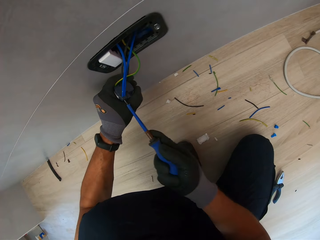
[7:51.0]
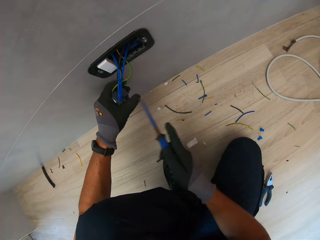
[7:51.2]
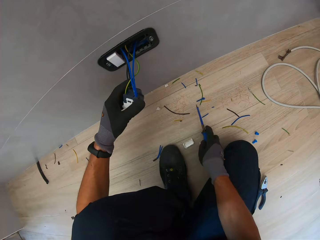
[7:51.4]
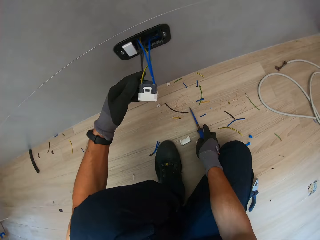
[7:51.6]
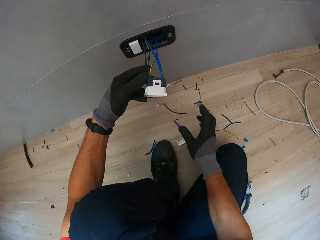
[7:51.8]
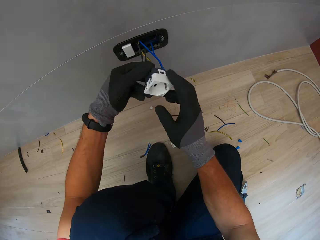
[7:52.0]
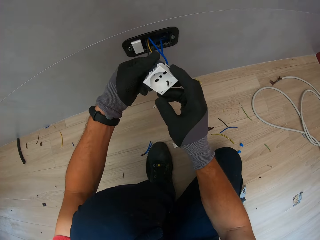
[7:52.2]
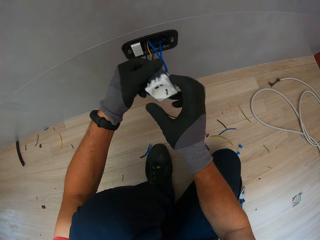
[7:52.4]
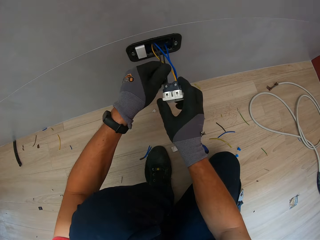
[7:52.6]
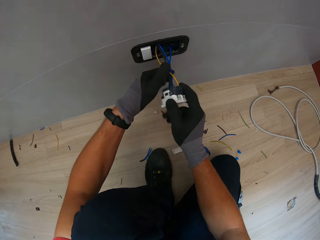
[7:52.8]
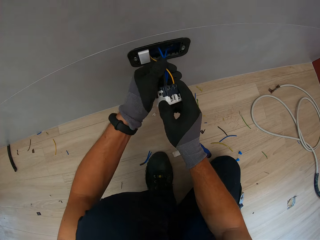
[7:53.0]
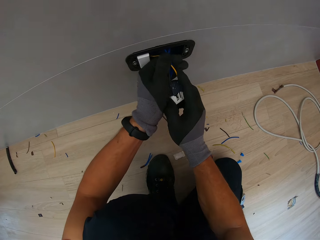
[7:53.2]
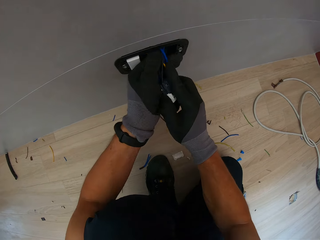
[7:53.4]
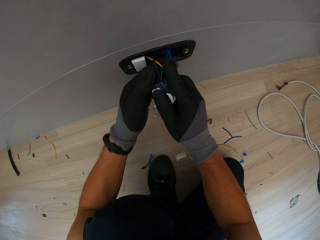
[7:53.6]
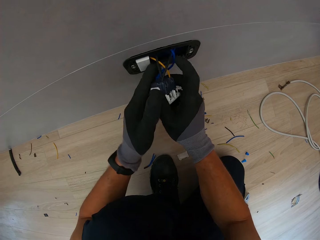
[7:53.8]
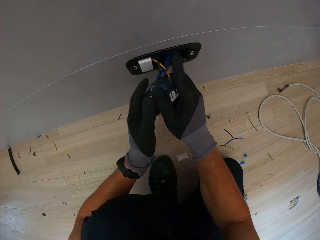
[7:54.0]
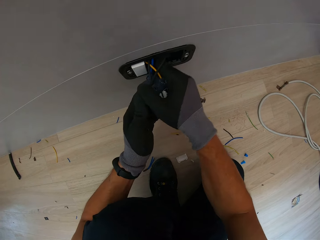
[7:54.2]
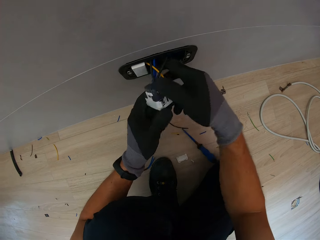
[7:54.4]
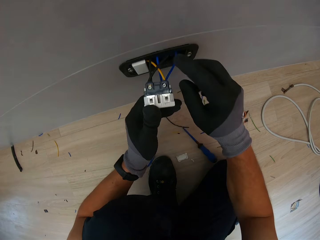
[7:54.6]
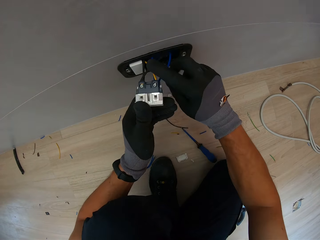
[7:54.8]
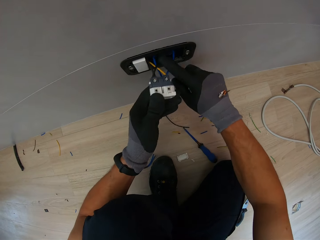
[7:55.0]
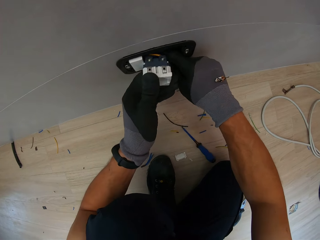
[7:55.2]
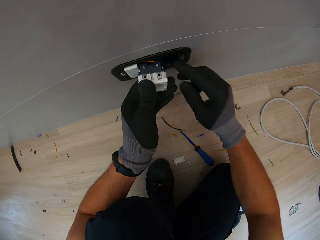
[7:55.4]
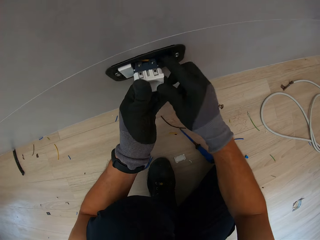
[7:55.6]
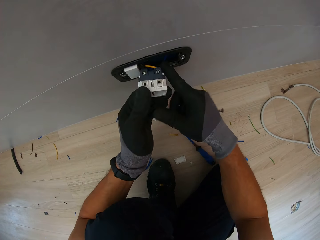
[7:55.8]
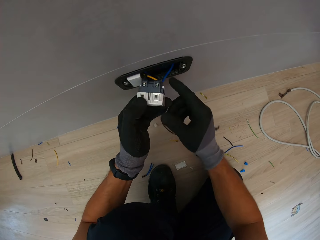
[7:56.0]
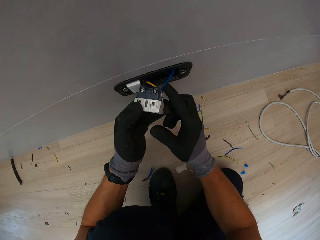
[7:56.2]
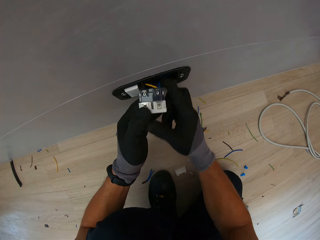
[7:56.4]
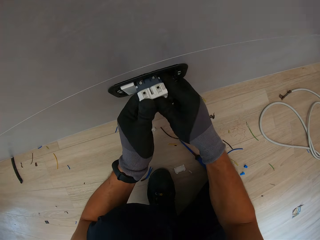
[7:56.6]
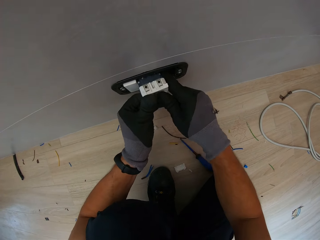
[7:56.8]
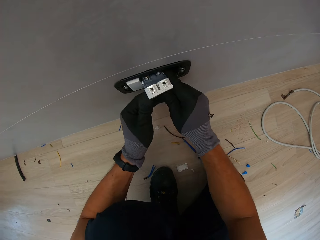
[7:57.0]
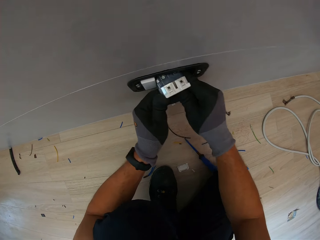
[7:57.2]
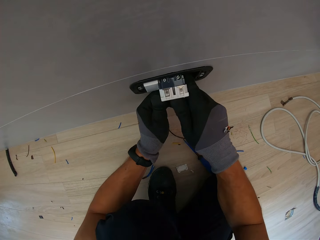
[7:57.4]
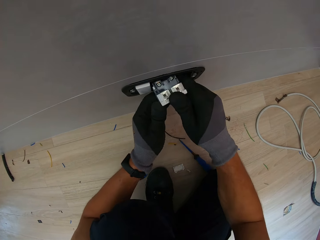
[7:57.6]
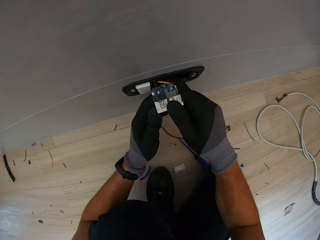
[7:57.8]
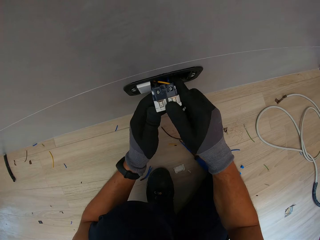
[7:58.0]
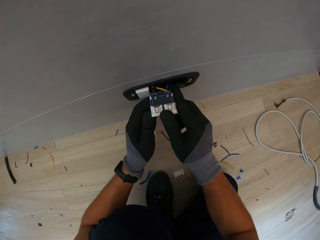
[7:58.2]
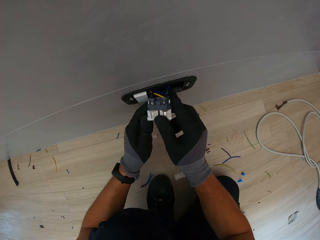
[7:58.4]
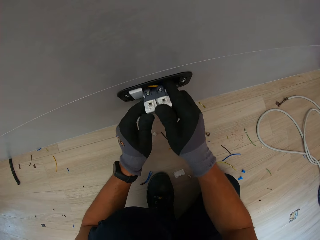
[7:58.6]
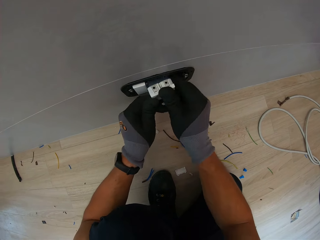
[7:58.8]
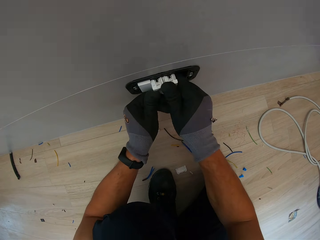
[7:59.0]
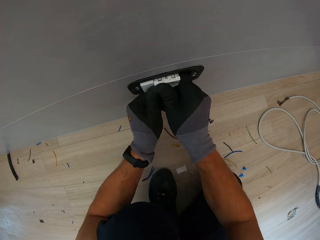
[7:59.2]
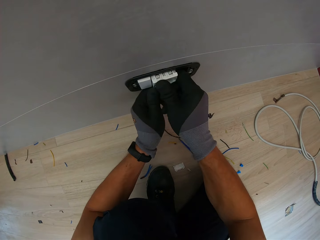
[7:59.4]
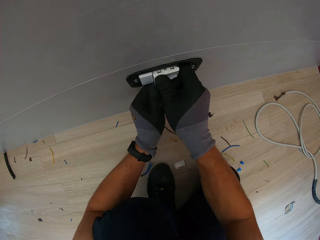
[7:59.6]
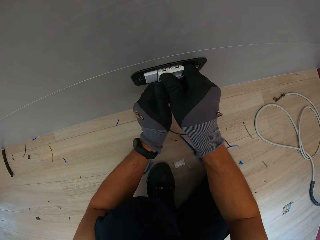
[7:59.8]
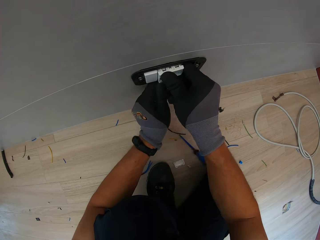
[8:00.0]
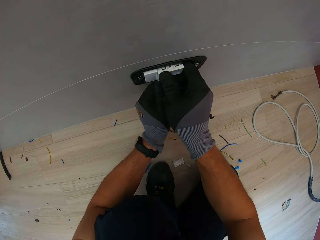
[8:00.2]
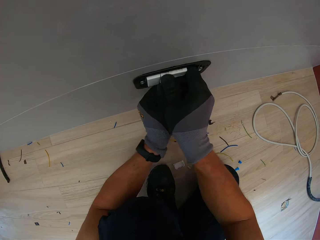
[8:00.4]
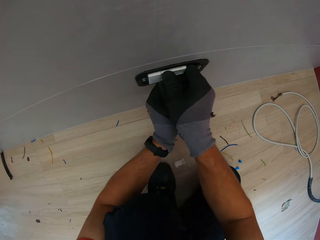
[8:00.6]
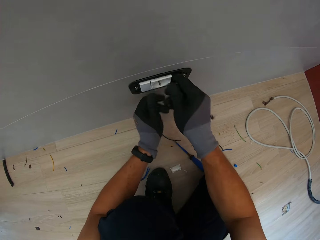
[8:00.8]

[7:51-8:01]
The camera wearer drops the screwdriver. They fix the socket on the wall. They put the holder in the socket.

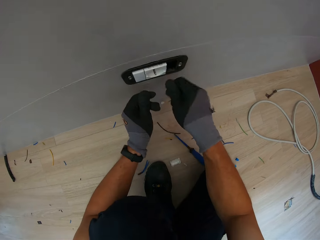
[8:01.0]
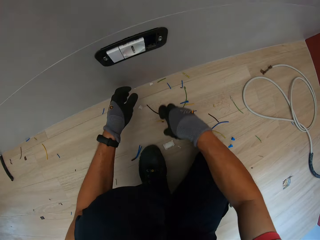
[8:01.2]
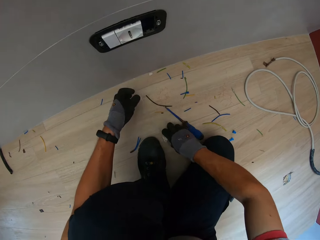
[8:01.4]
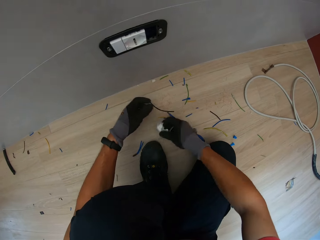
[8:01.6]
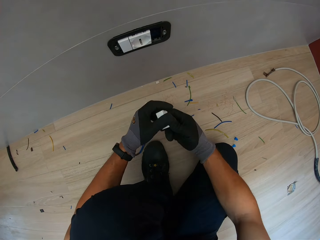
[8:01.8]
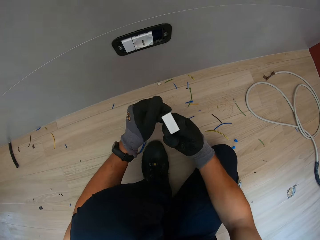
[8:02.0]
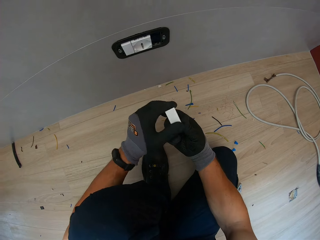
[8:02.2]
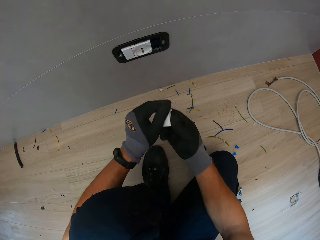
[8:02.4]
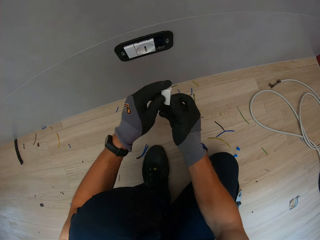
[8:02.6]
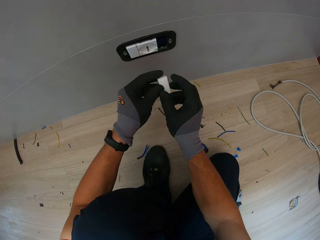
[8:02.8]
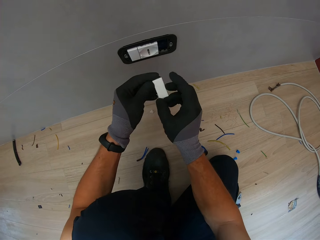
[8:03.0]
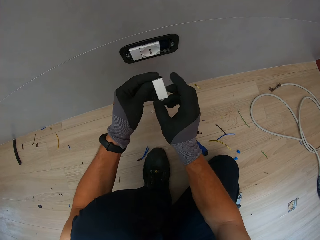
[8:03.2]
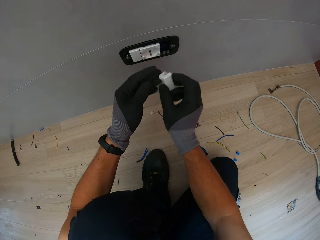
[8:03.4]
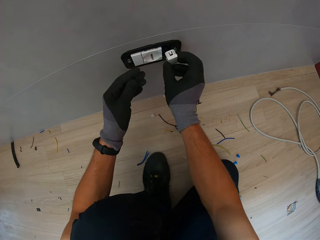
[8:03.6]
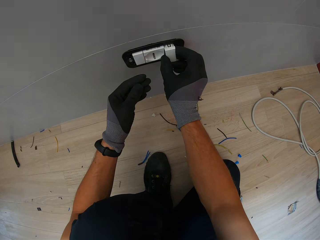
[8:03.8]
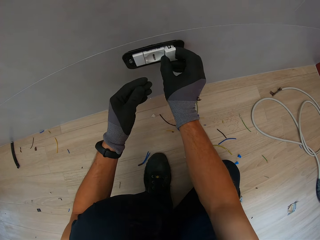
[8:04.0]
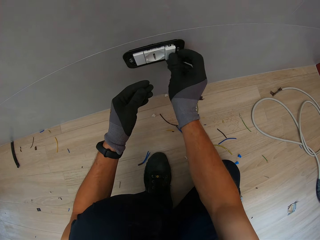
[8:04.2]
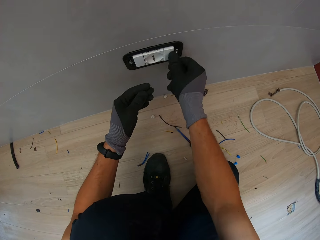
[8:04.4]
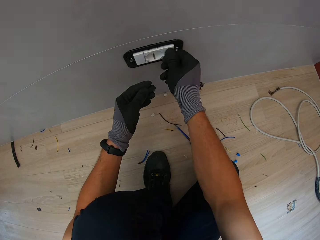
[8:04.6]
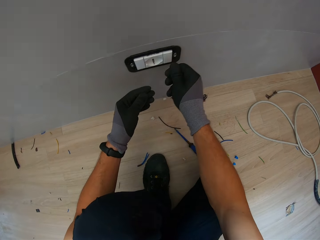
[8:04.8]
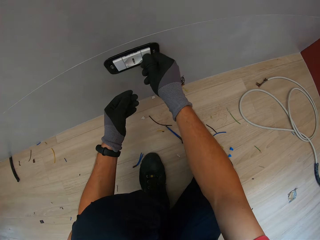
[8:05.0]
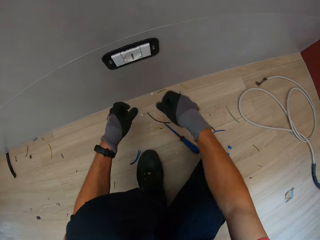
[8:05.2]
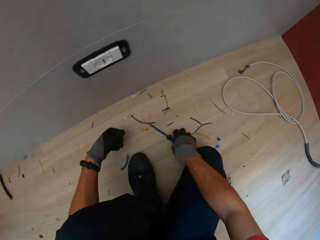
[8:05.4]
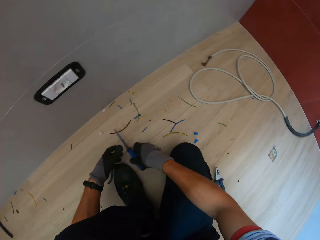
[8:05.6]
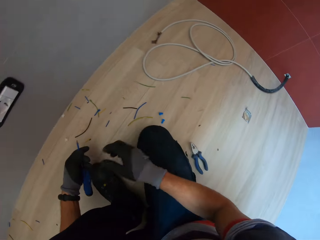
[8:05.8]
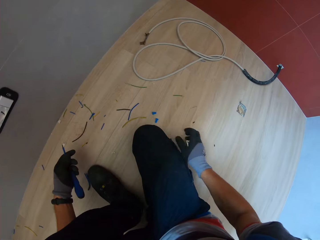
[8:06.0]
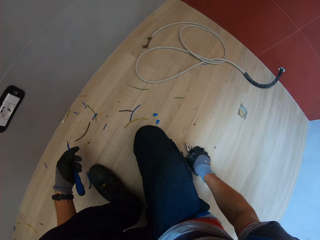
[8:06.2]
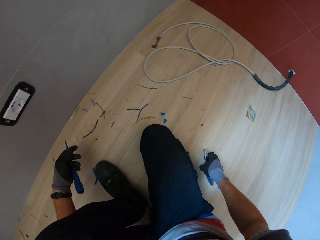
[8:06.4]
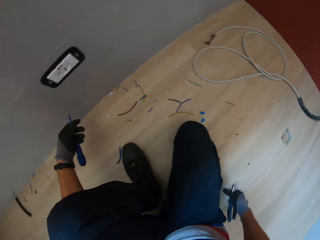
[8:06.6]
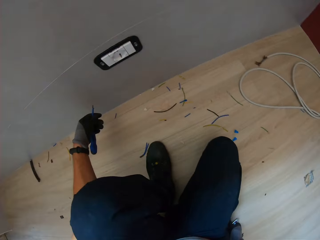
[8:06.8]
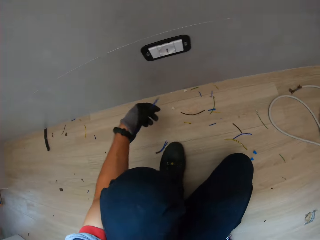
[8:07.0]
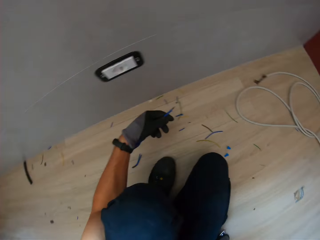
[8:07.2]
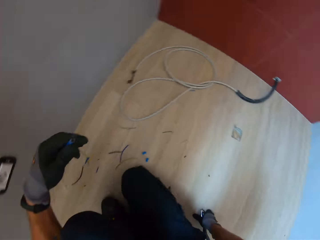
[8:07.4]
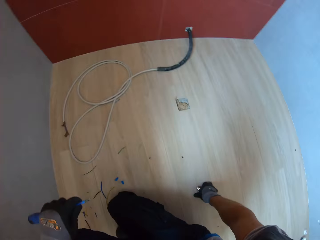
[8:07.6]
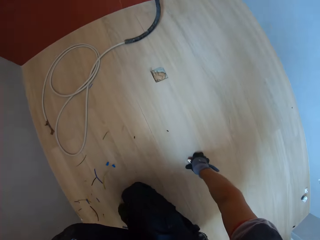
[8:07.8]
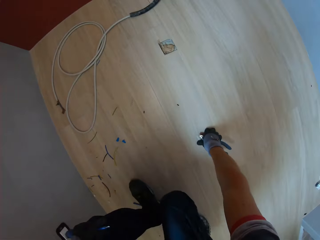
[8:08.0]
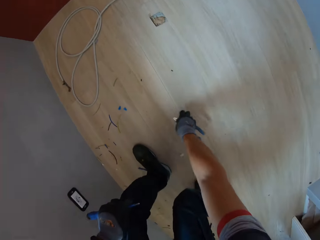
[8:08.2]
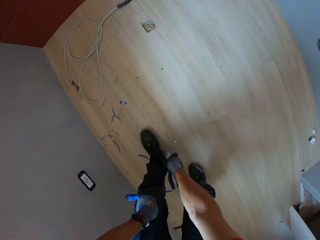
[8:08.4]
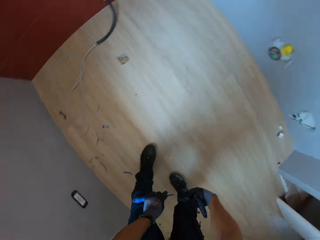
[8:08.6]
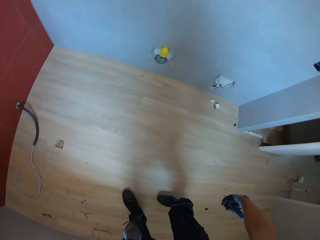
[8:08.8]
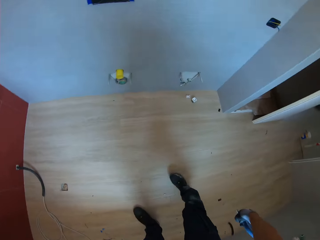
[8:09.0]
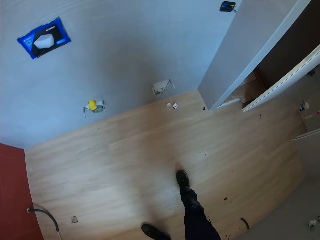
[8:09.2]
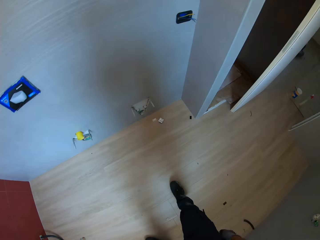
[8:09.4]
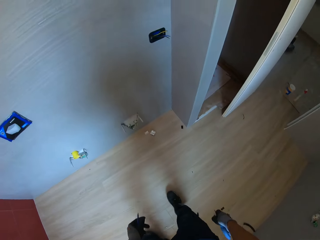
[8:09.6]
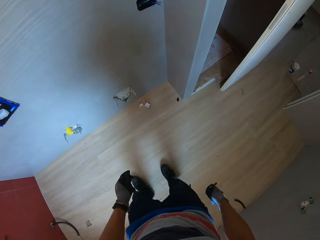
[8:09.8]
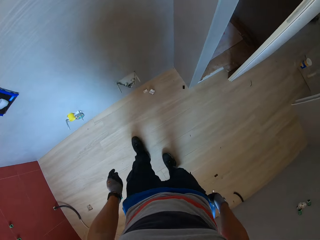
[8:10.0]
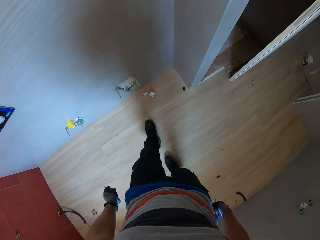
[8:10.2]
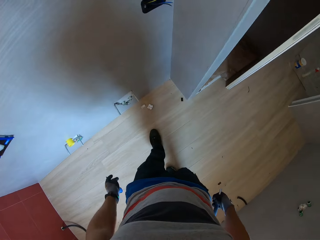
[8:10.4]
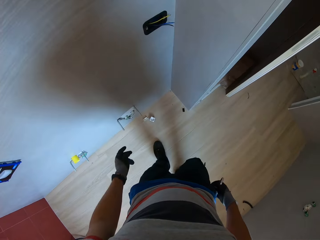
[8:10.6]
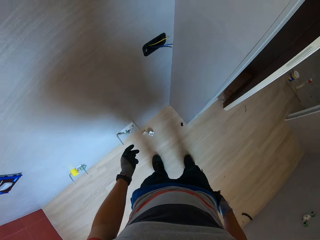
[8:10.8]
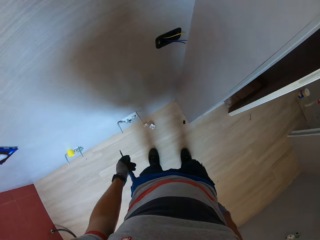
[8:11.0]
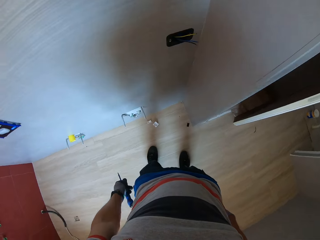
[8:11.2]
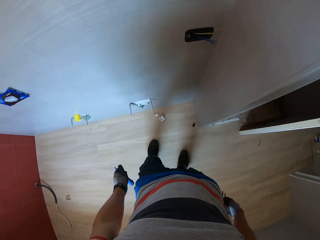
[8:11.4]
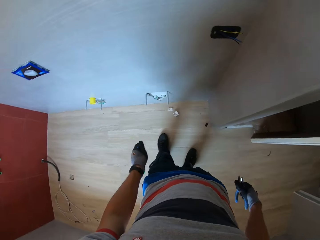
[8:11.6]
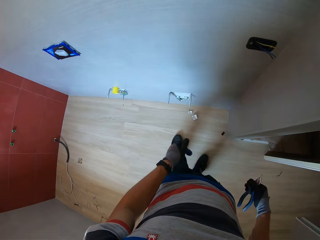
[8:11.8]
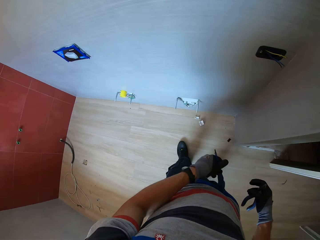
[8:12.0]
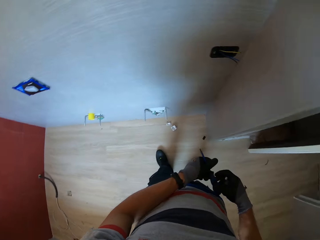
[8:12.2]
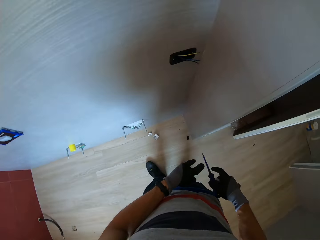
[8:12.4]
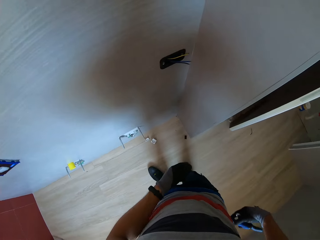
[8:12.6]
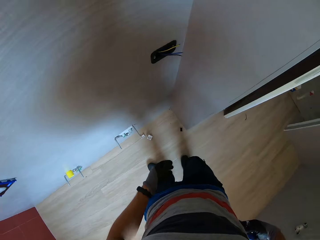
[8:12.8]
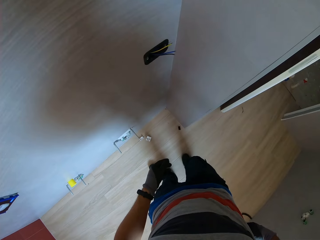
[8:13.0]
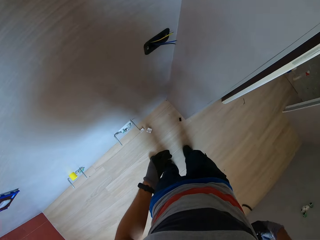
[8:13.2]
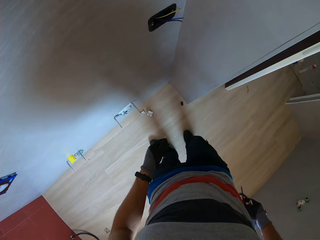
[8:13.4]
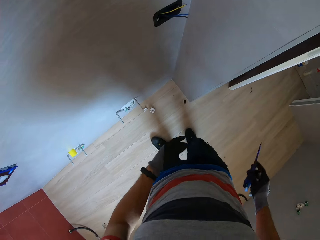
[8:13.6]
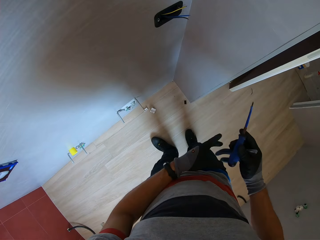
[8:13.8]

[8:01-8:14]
The camera wearer picks the holder. They put the holder in the socket. They pick the screwdriver. They walk towards the socket.
